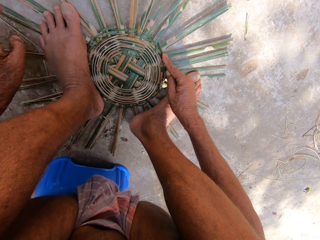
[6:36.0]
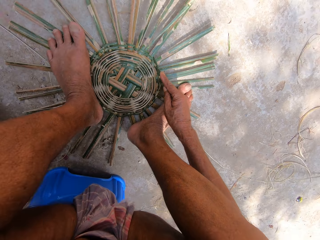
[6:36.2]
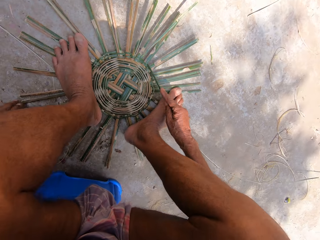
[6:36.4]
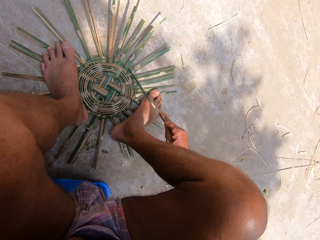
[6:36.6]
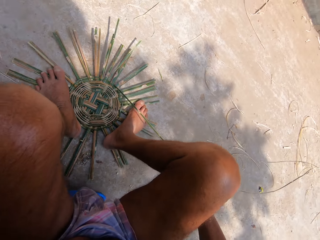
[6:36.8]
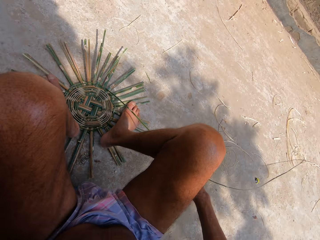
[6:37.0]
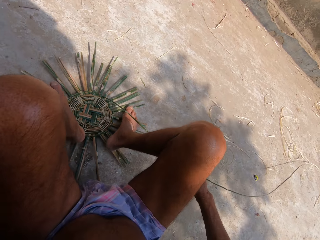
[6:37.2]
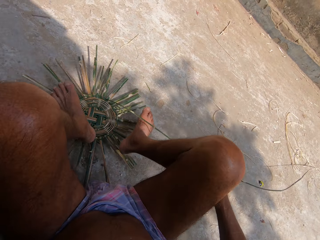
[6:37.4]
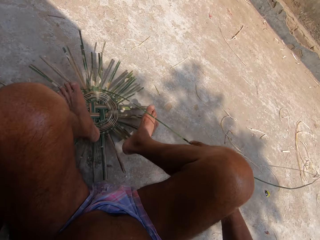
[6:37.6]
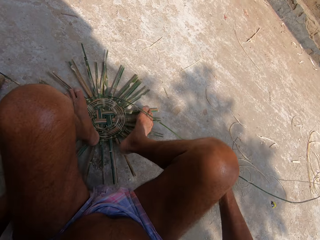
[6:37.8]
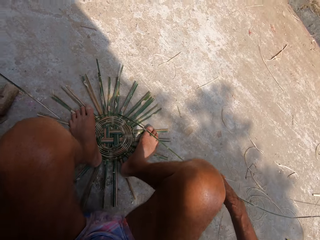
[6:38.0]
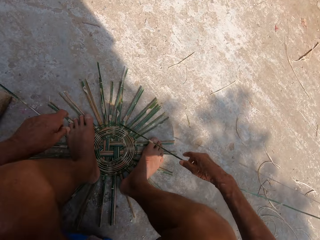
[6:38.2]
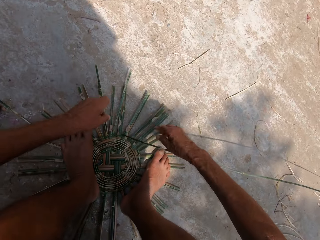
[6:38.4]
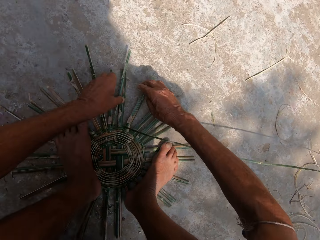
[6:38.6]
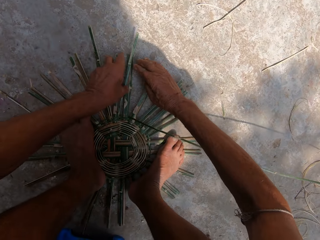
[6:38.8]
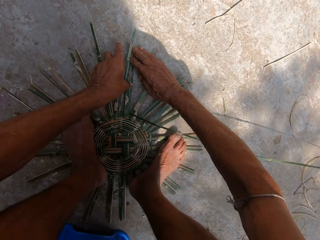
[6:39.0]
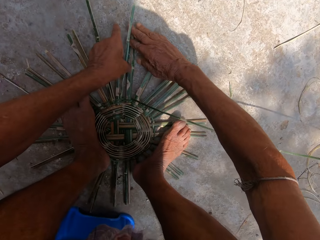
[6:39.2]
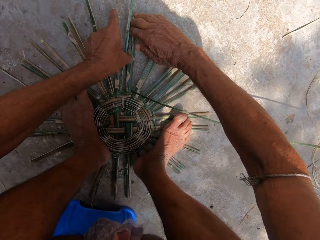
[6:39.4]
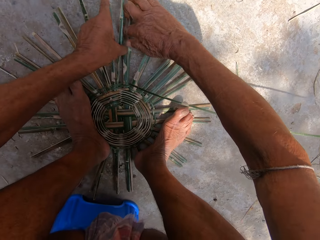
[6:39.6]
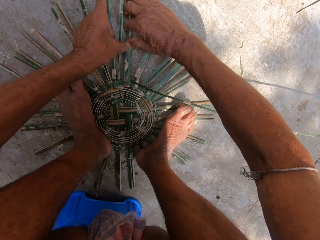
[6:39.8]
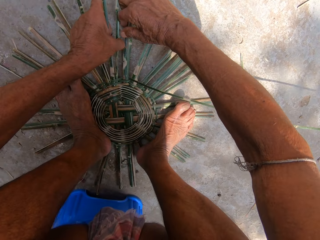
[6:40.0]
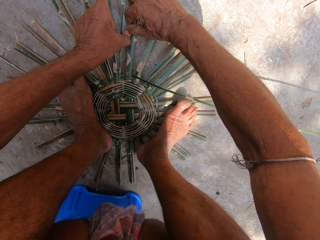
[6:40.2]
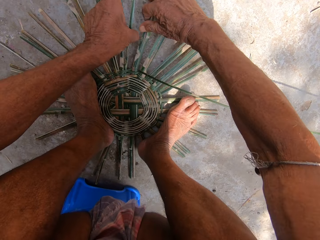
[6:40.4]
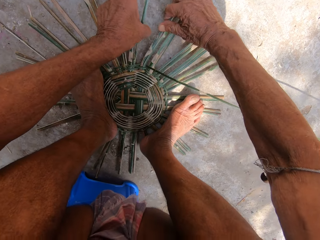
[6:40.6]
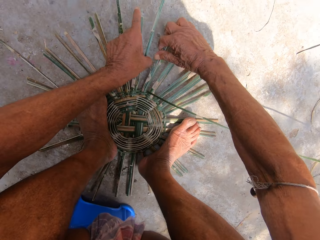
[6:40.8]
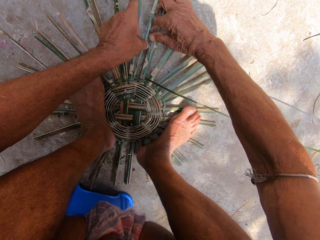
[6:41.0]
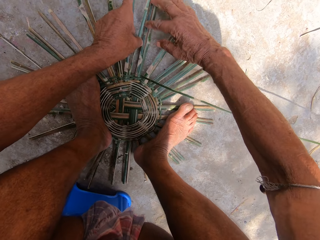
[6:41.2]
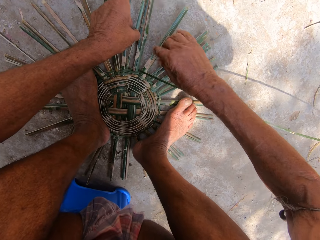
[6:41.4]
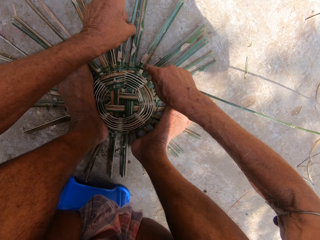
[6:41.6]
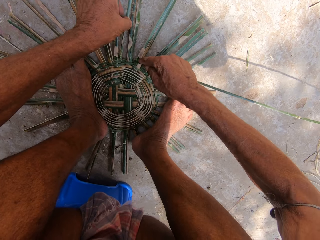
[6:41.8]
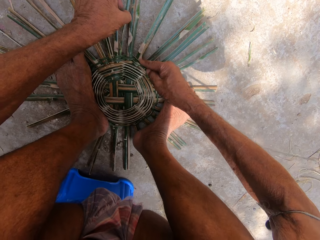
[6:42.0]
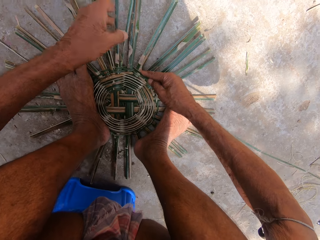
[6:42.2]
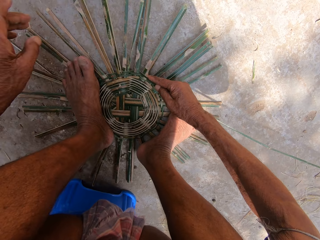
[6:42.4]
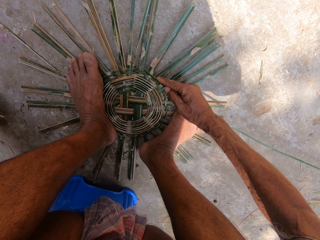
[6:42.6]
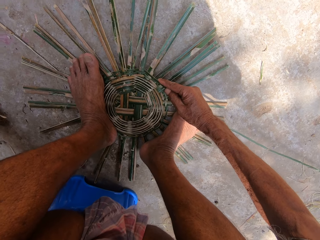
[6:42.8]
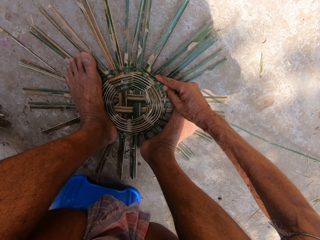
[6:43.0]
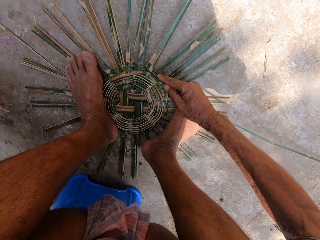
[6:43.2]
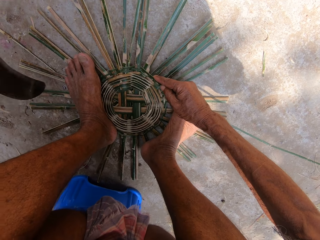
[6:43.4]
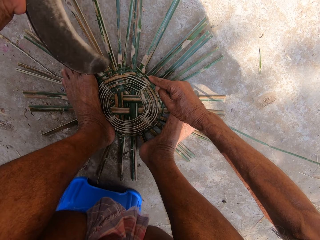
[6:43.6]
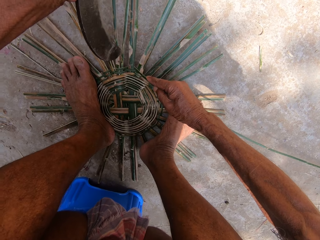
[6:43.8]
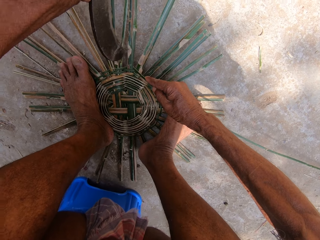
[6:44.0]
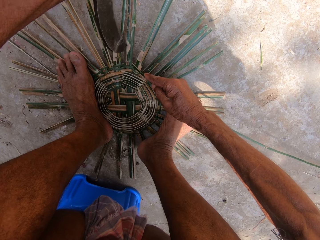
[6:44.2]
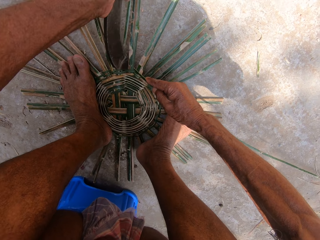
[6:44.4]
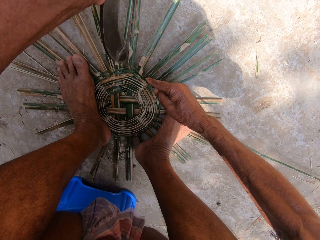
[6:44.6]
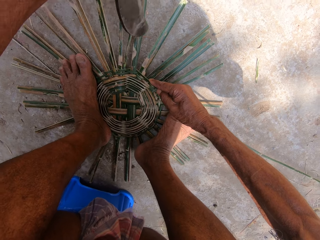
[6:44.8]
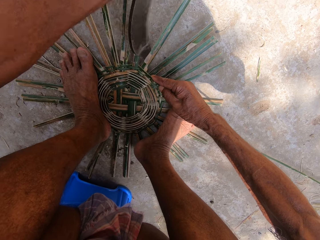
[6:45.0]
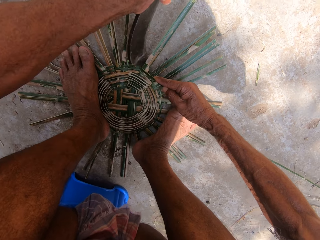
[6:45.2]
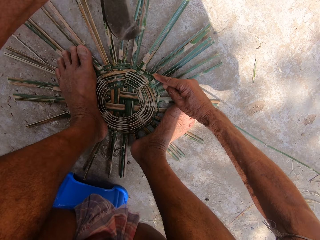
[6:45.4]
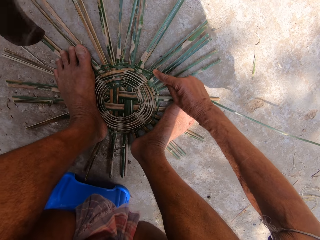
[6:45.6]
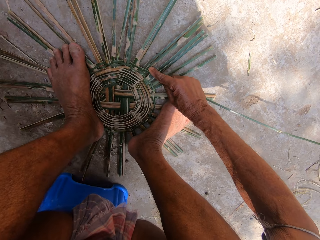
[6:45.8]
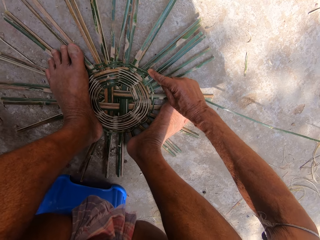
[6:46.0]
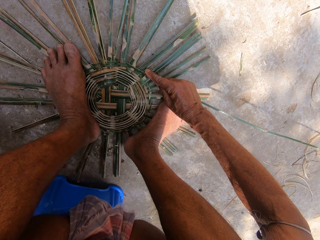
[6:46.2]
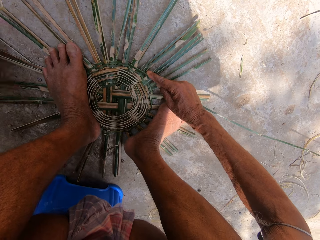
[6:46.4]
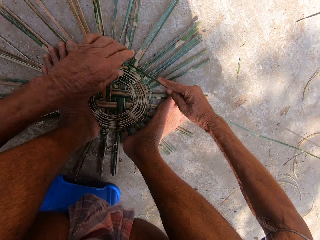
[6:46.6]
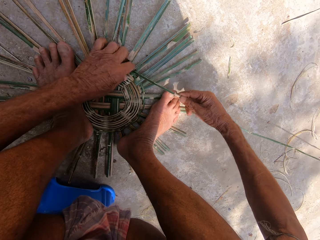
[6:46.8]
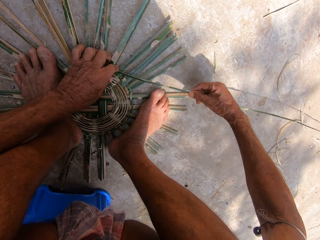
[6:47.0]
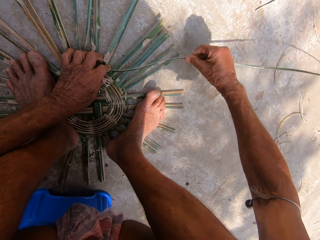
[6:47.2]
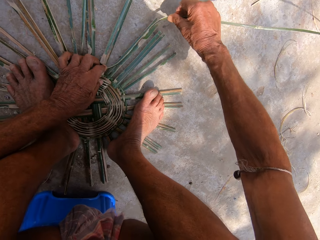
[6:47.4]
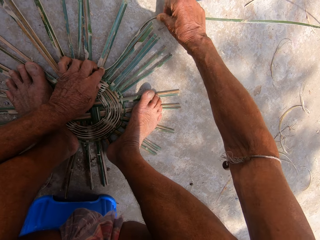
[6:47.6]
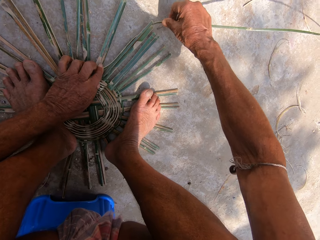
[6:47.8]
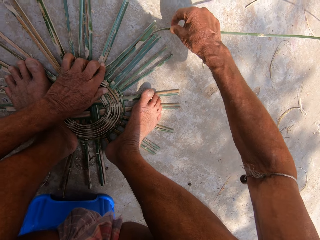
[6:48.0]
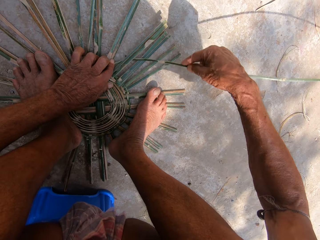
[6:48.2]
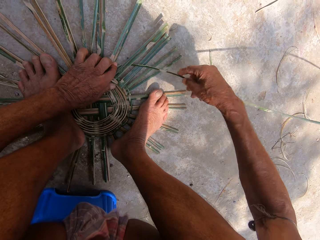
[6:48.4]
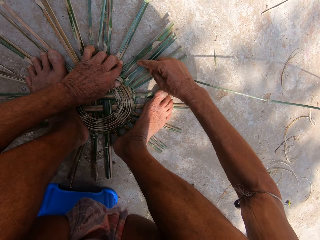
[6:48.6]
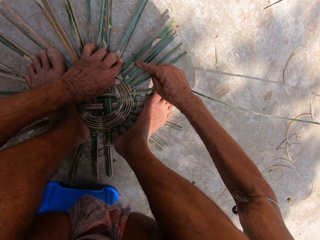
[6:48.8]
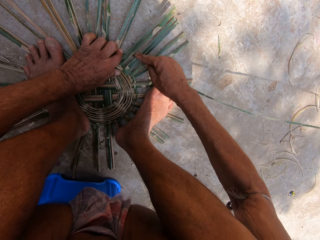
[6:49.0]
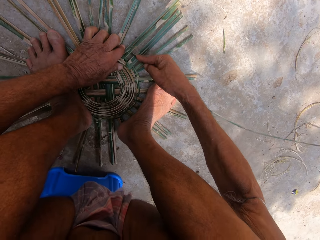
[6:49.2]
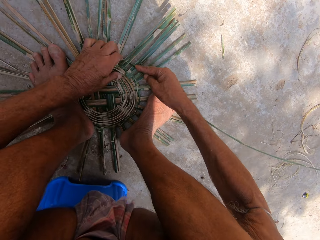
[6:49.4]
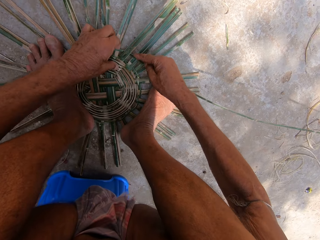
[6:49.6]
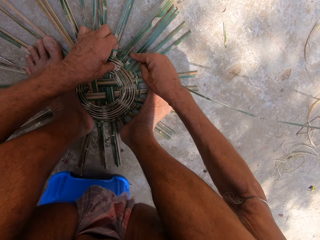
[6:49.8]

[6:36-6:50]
The camera wearer adjusts both legs on the basket on the floor. He adjusts the basket on the floor with his left hand. He weaves the basket with bamboo strips on the floor with both hands. He picks the sickle from the floor with his left hand. He hits the basket on the floor with the sickle in his left hand. He fills the space with a machete. He drops the sickle on the floor with his left hand. He weaves the basket with bamboo strips on the floor with both hands.

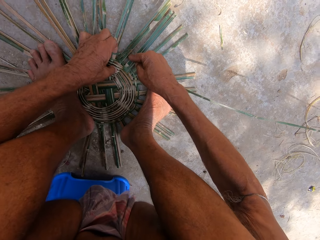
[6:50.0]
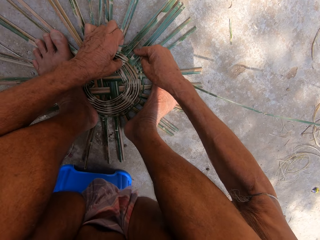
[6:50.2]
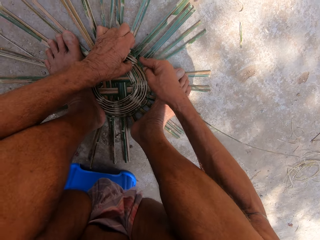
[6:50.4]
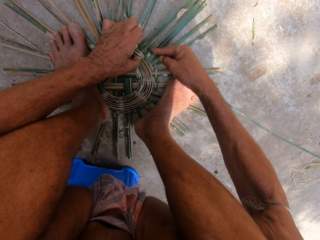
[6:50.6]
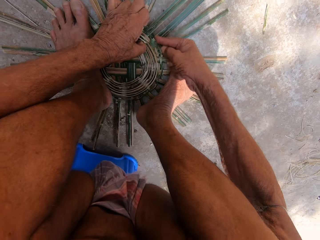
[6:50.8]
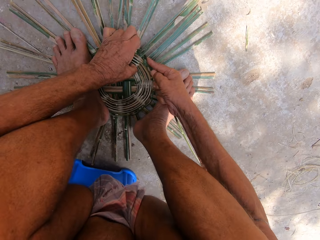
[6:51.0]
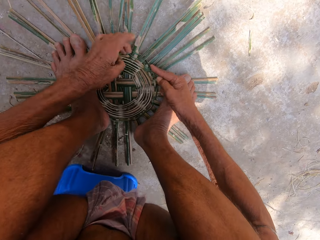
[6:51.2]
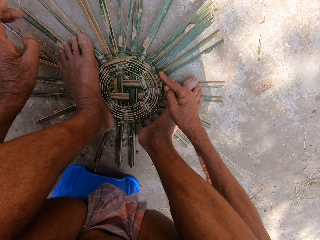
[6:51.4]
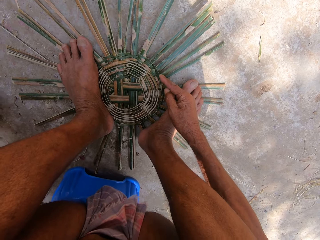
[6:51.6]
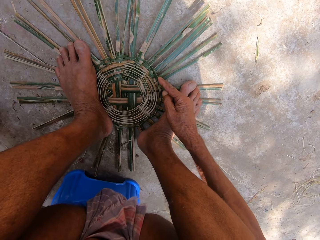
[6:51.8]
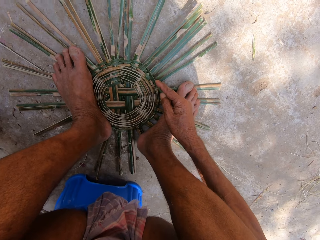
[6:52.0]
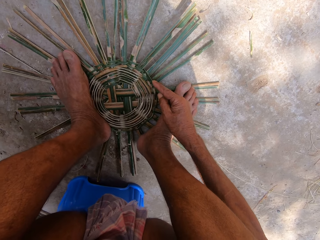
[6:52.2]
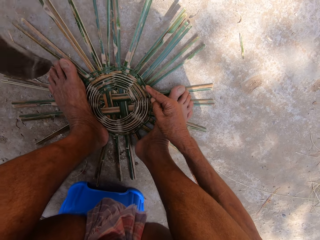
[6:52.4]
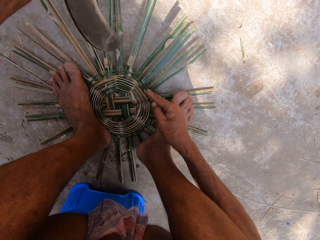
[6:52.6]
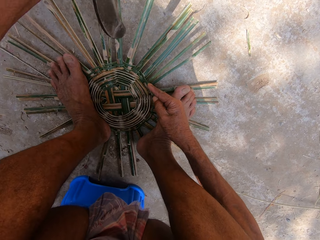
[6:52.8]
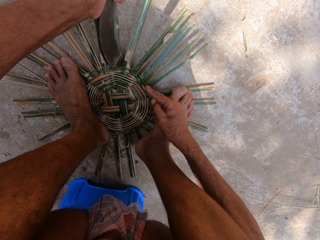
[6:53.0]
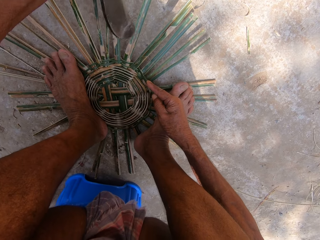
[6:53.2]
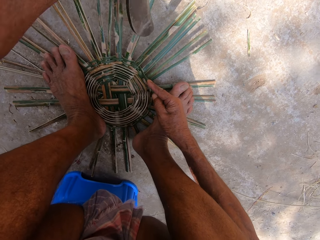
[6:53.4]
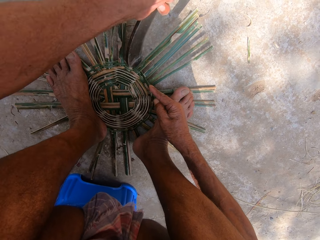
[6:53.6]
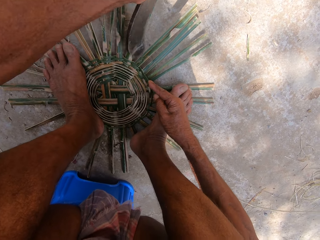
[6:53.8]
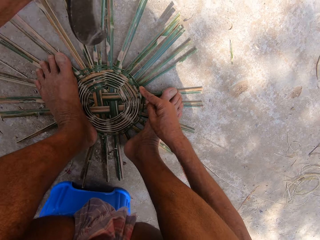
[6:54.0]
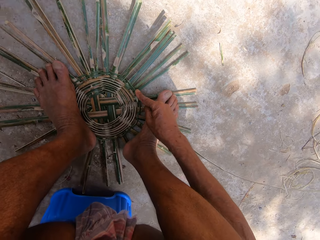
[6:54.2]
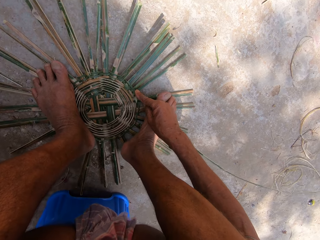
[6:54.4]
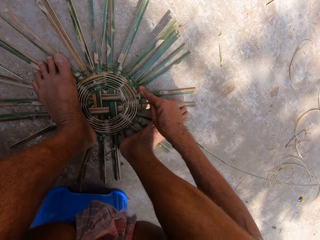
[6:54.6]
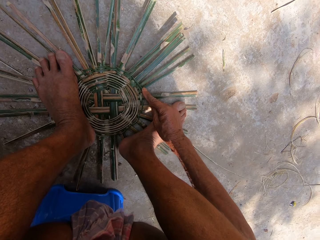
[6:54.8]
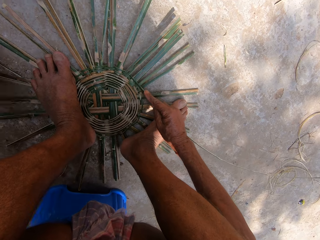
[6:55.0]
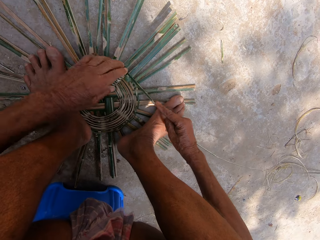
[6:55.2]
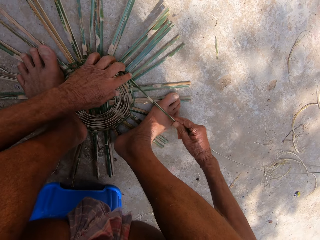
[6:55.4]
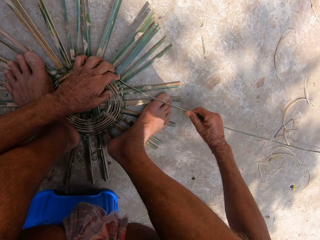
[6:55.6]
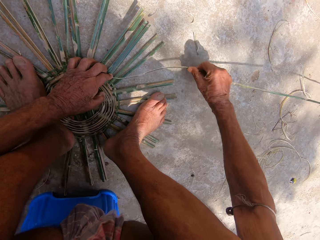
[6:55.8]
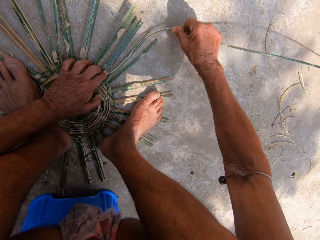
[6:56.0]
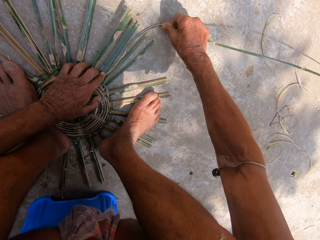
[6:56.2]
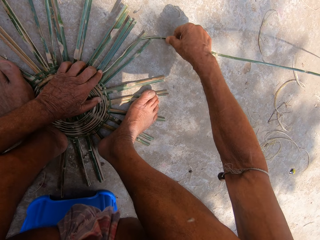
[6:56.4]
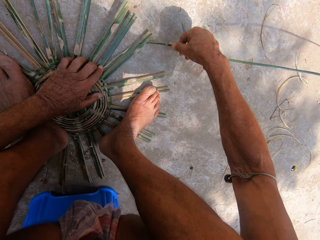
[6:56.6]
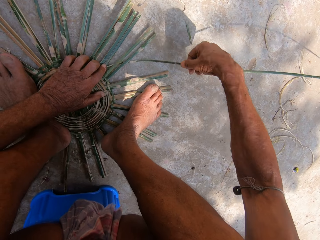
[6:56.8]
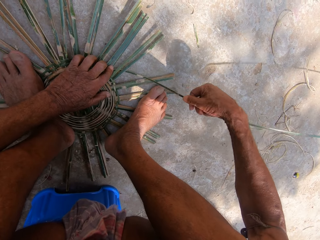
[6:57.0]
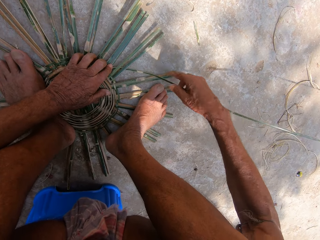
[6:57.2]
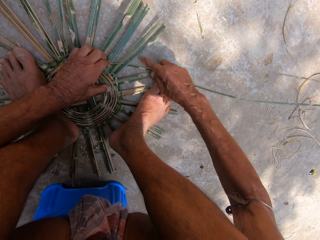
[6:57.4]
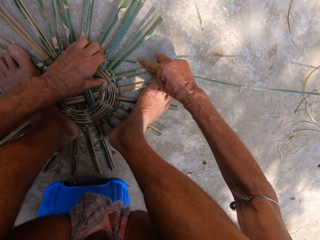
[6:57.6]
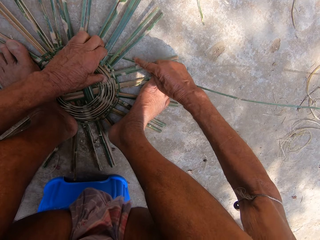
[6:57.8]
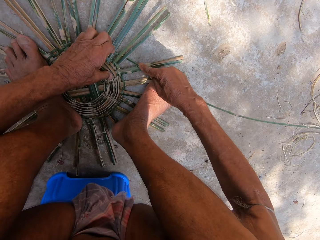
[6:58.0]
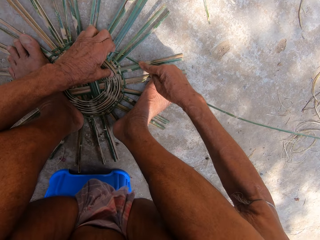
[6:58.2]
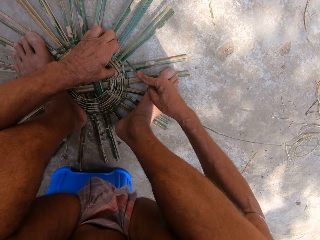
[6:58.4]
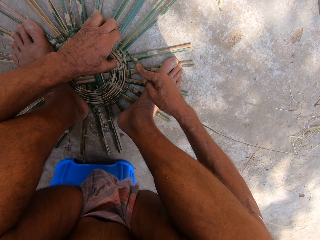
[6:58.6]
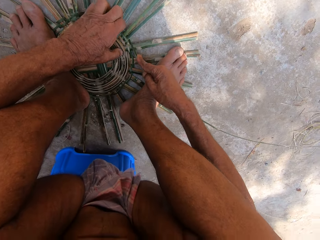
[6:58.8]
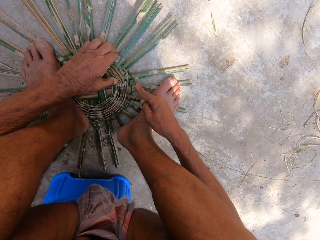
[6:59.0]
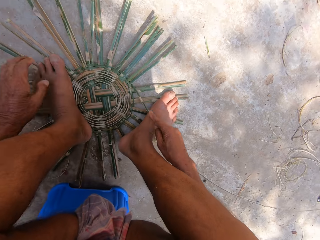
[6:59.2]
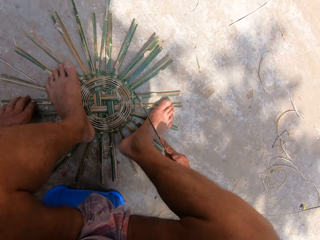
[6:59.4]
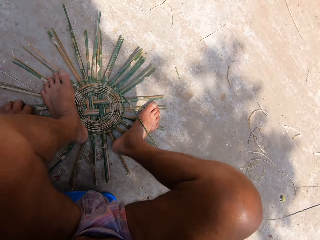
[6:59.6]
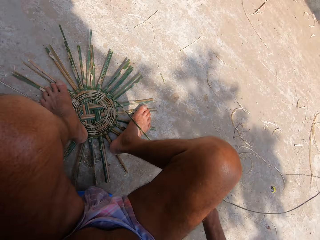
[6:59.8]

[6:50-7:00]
The camera wearer picks the sickle from the floor with his left hand. He hits the basket on the floor with the sickle in his left hand. He drops the sickle on the floor with his left hand. He weaves the basket with bamboo strips on the floor with both hands.
